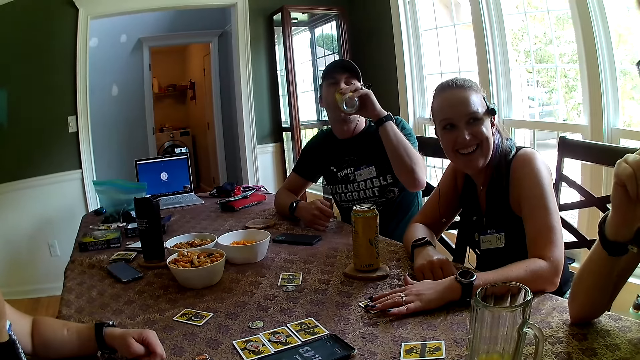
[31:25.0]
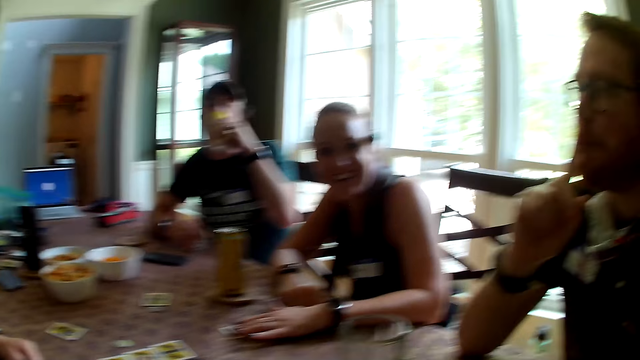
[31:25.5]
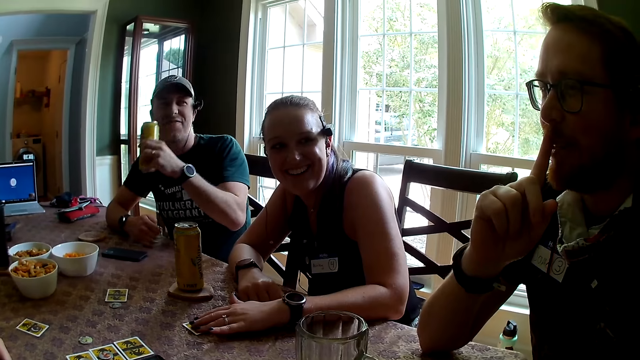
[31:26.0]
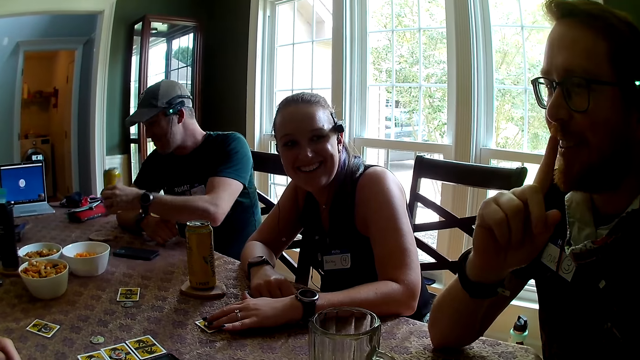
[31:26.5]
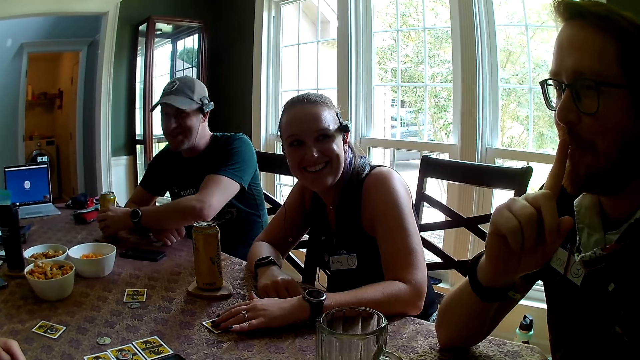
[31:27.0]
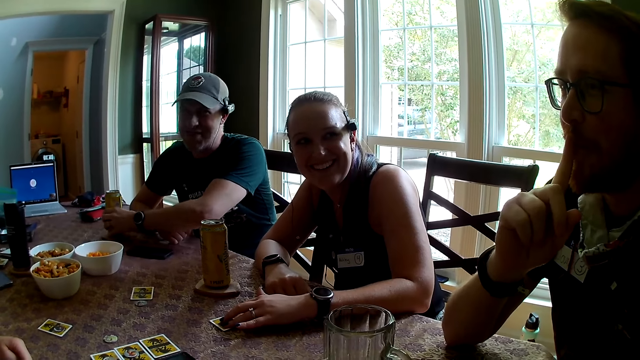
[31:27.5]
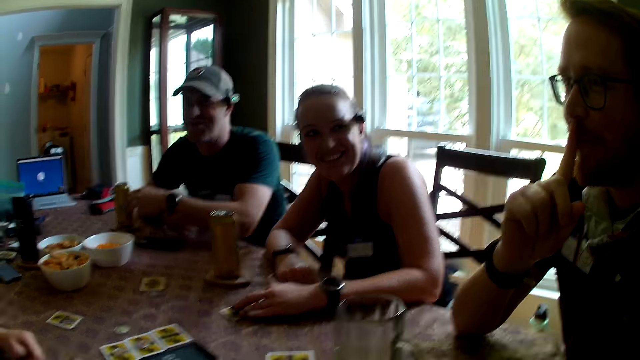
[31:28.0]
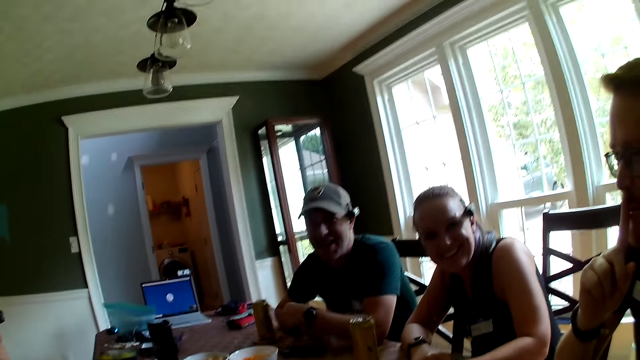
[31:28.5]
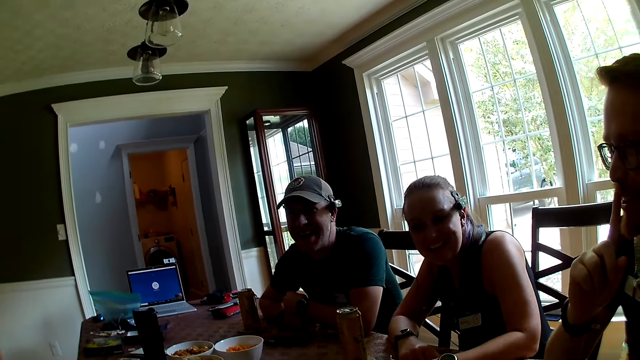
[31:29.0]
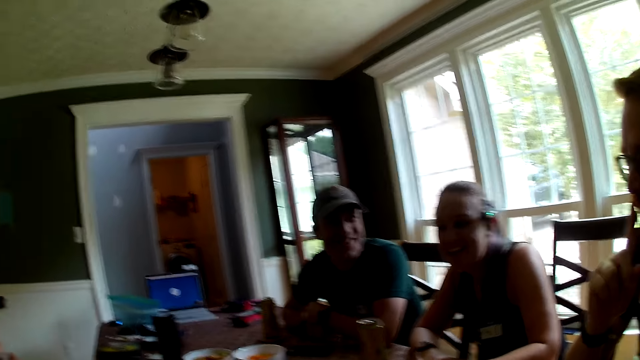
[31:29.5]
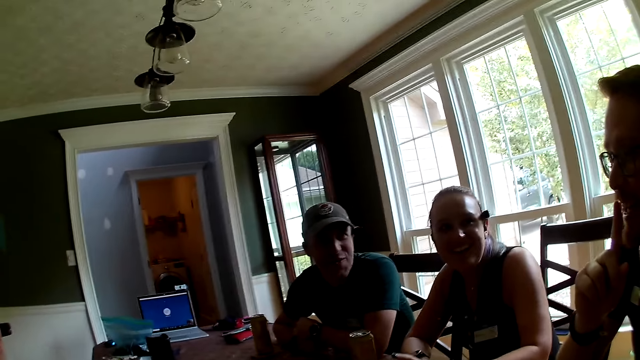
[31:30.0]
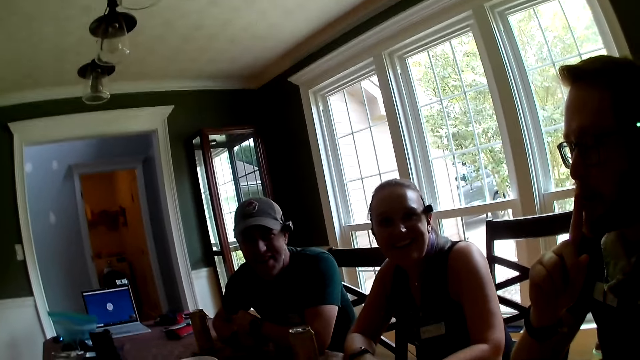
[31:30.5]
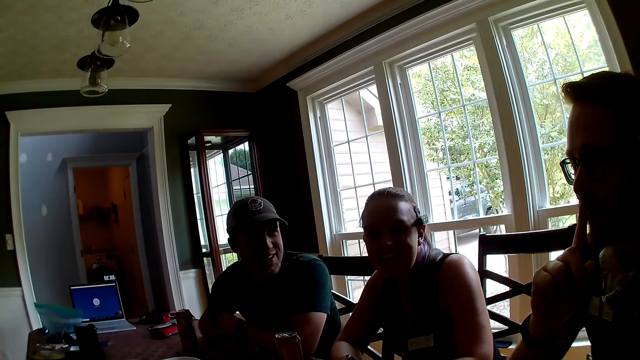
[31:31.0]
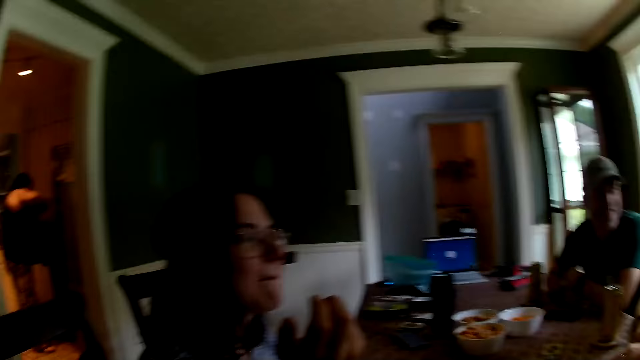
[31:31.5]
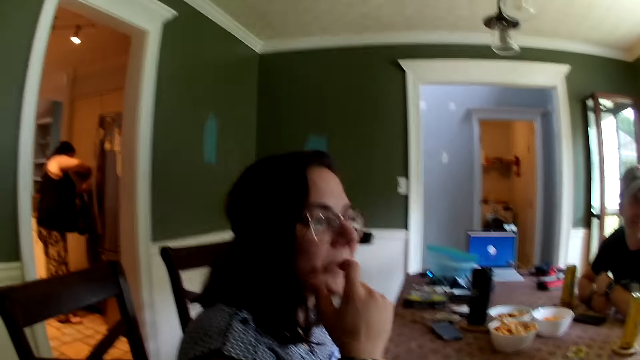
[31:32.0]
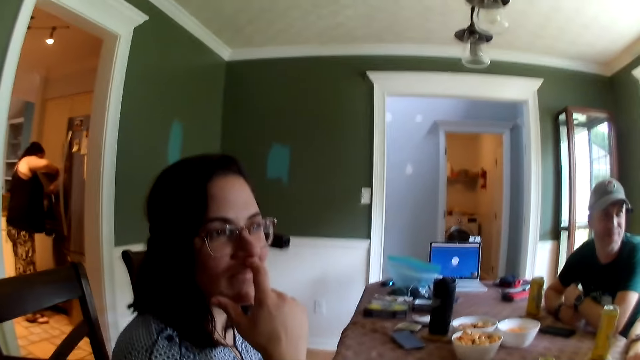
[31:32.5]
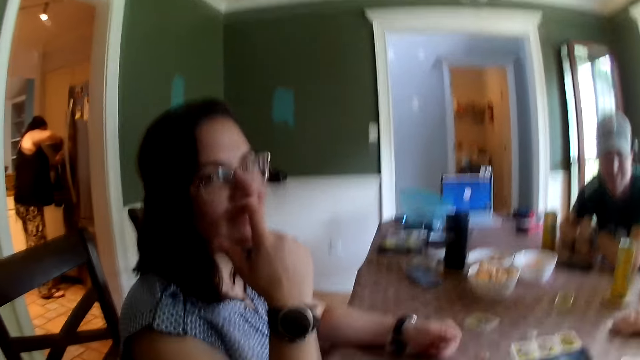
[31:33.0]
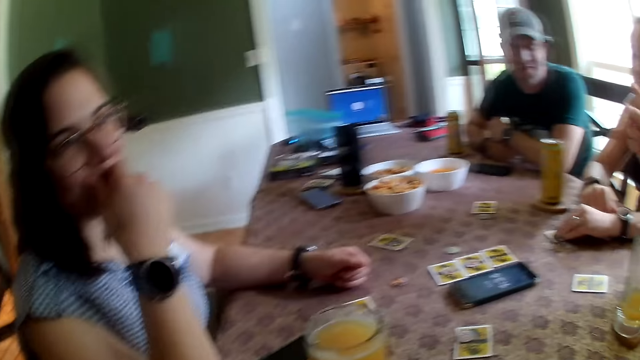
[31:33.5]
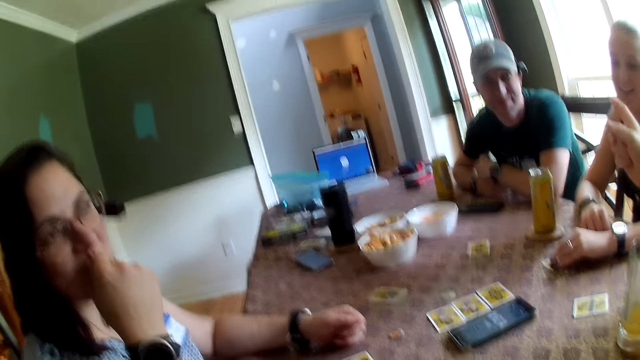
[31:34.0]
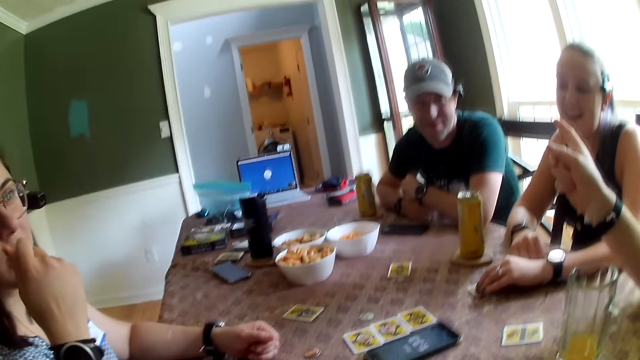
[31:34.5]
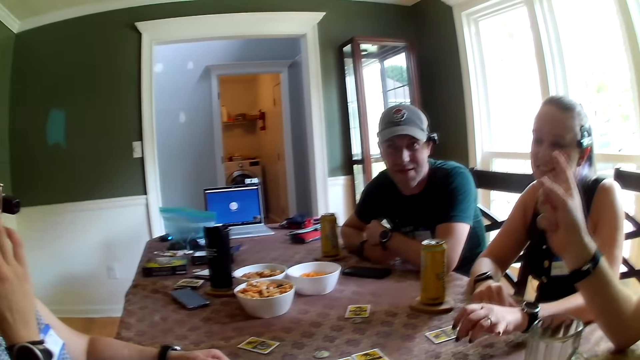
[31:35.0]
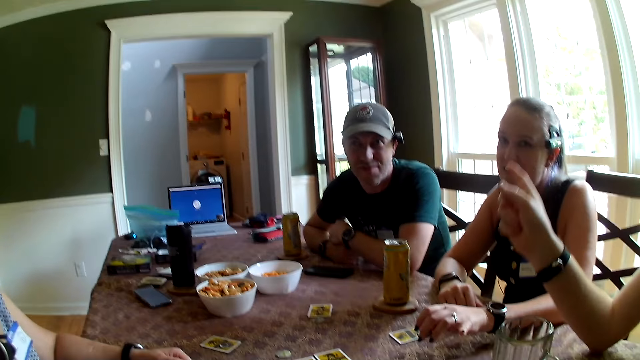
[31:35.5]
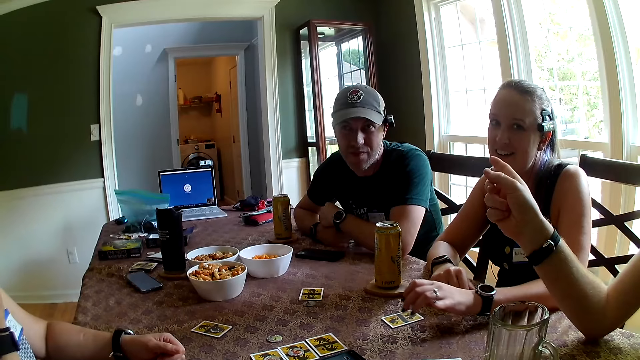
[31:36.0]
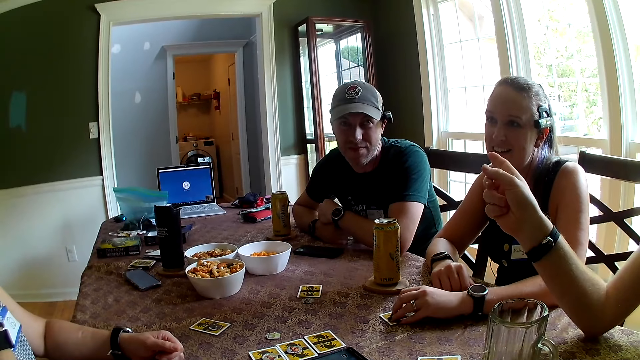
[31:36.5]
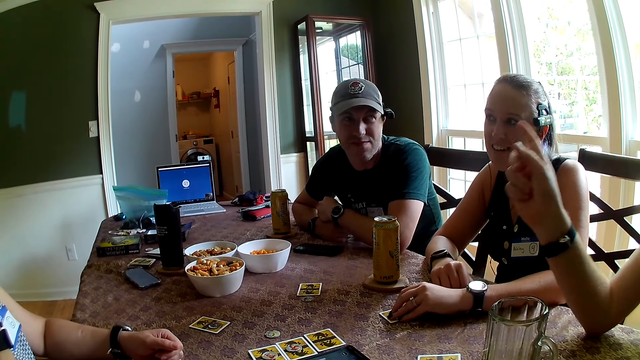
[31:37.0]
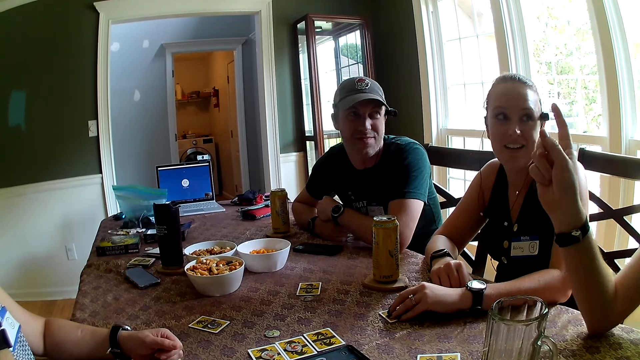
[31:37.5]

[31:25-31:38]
A woman touches the card. The man places the can of beer on the table with his left hand. The camera wearer talks with friends. The woman touches the card on the table with her left hand.

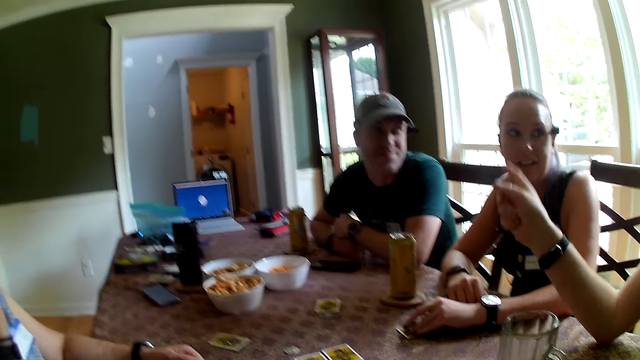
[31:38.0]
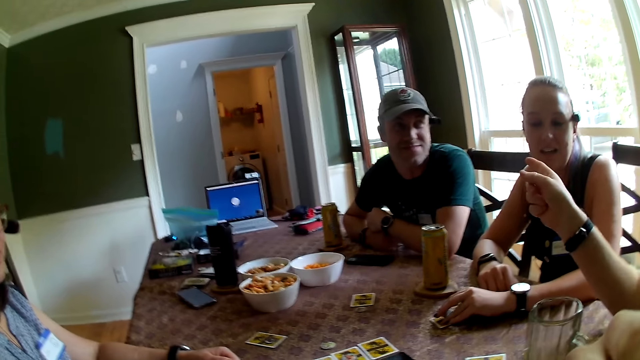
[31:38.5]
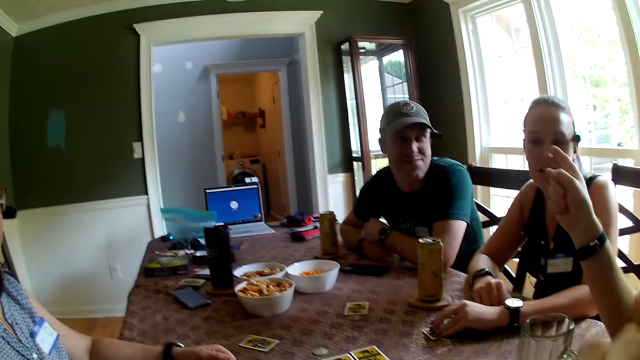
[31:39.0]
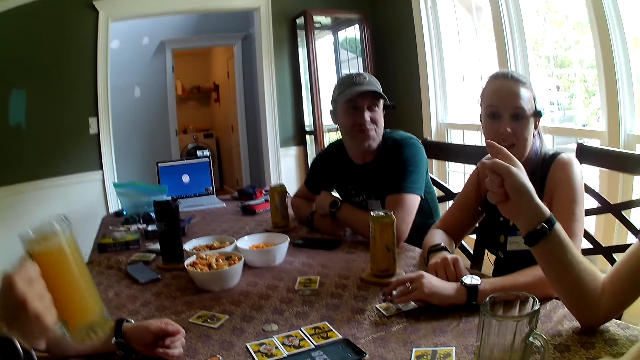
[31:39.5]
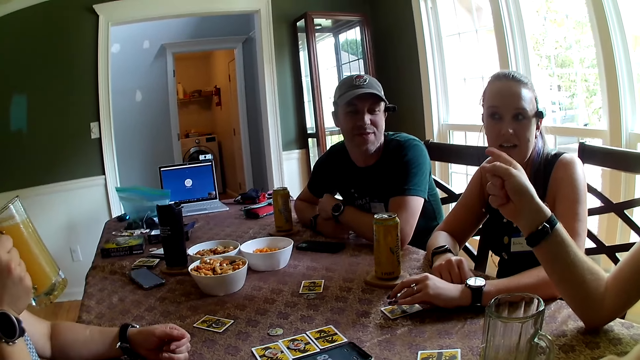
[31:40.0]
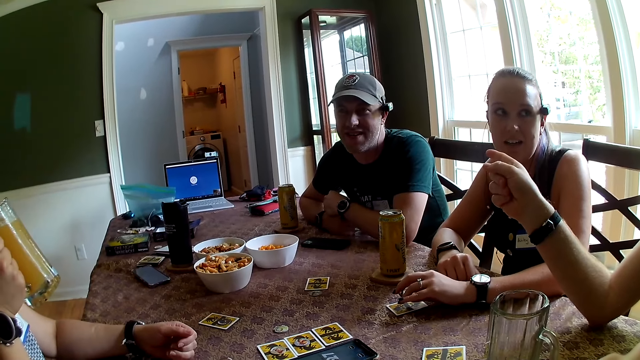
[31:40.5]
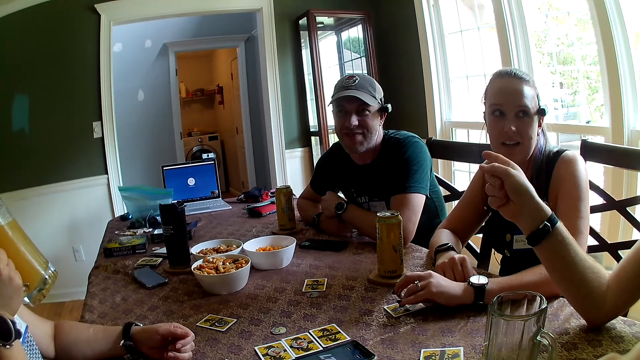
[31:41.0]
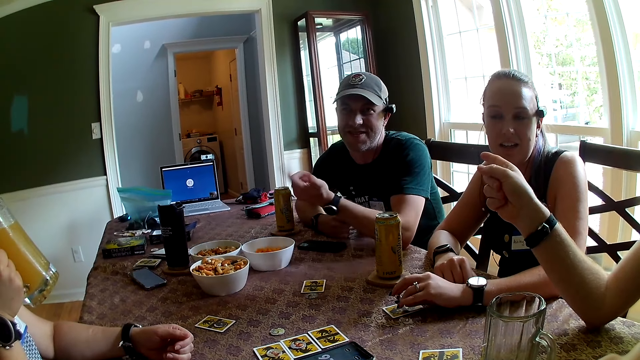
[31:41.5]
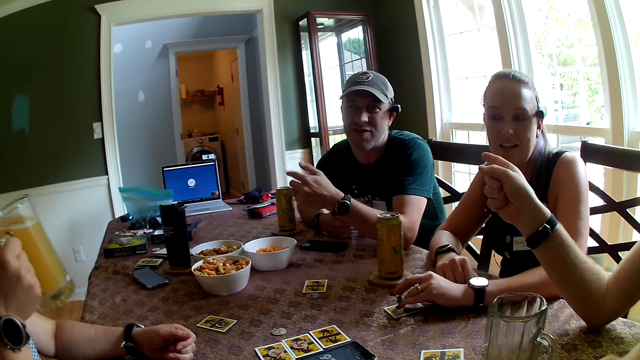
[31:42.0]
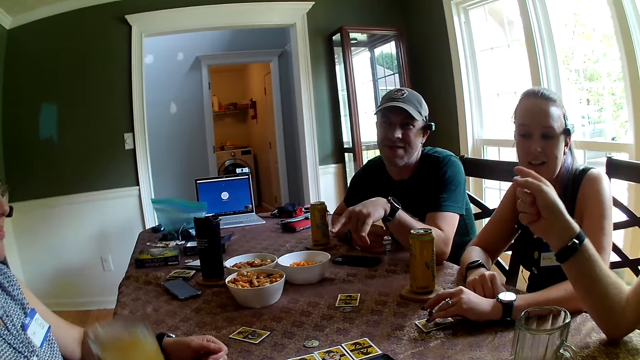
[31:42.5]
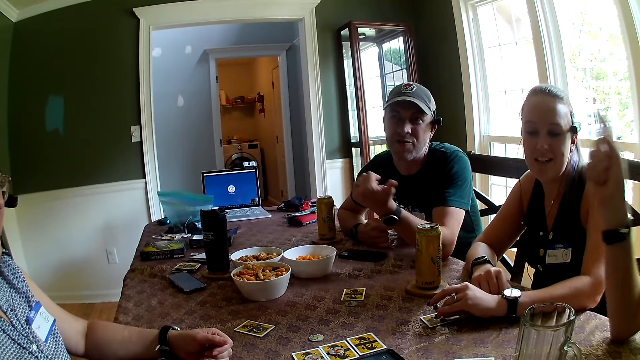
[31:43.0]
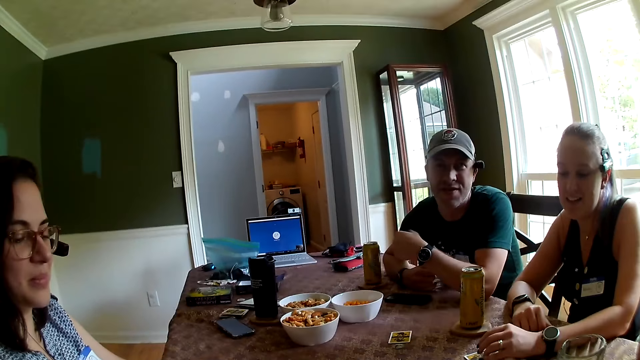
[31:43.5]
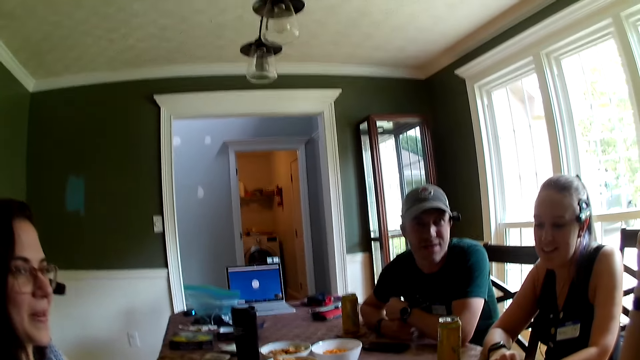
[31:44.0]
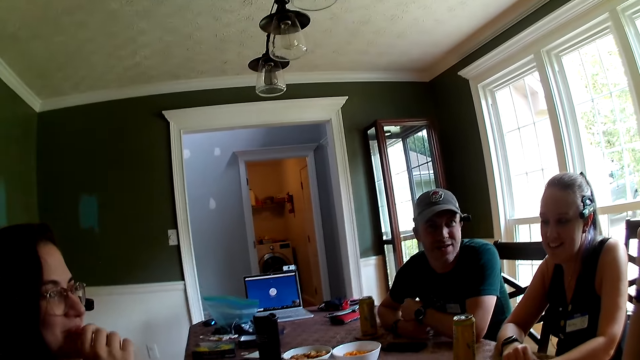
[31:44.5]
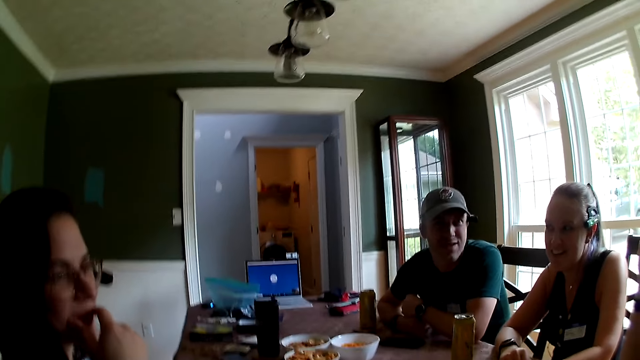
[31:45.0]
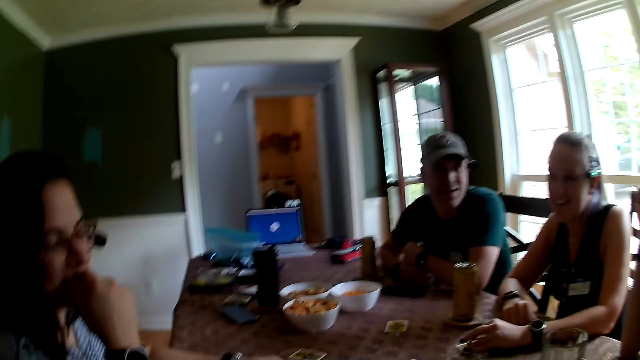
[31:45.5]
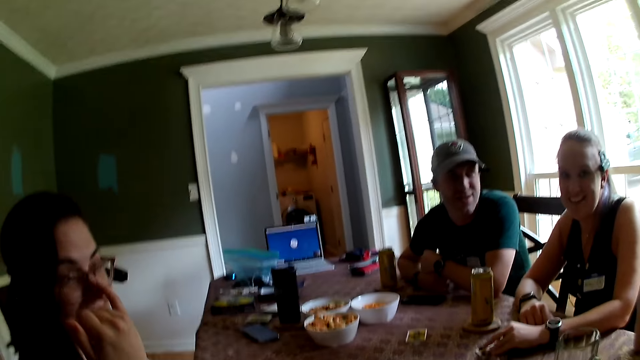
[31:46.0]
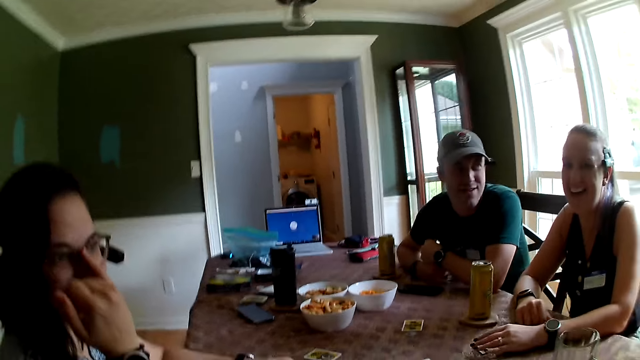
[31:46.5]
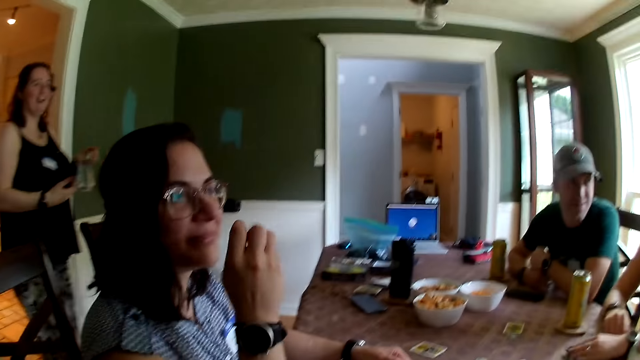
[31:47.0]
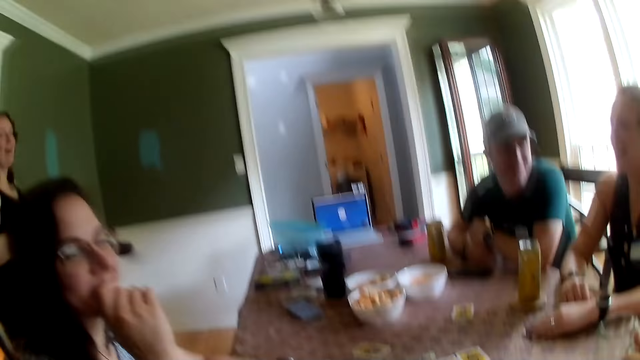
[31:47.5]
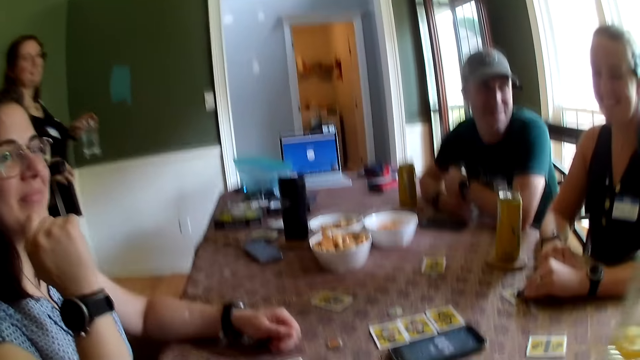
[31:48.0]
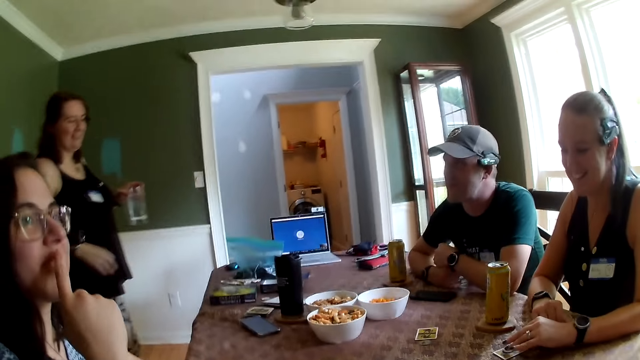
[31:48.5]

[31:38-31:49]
The woman picks the glass of juice from the table with her right hand. The woman drinks from the glass of juice in her right hand. Another woman walks into a parlor with a cup of water in her left hand from a kitchen. The man picks a cup of juice on the table with his left hand.
